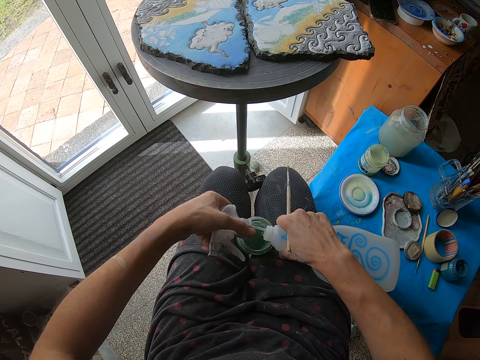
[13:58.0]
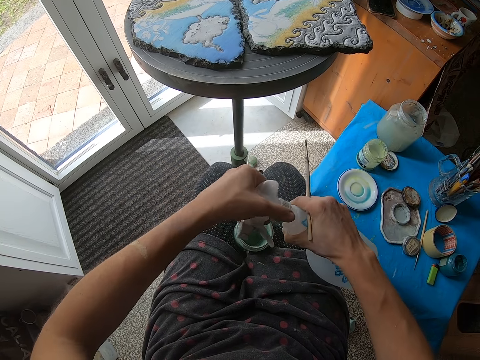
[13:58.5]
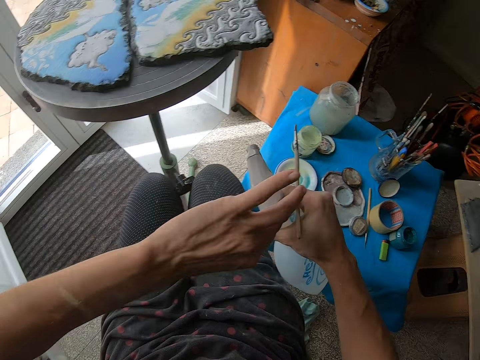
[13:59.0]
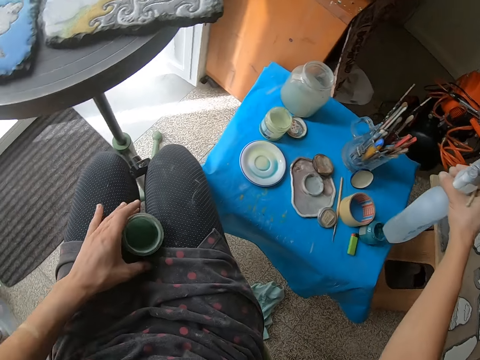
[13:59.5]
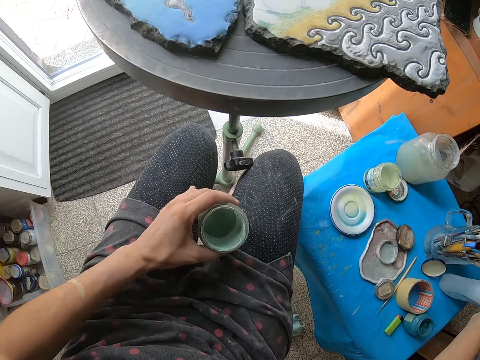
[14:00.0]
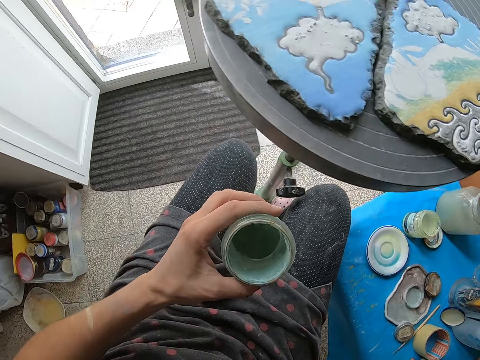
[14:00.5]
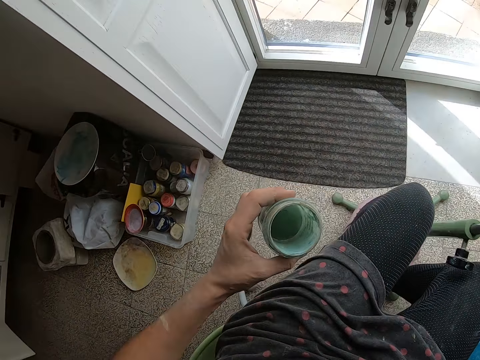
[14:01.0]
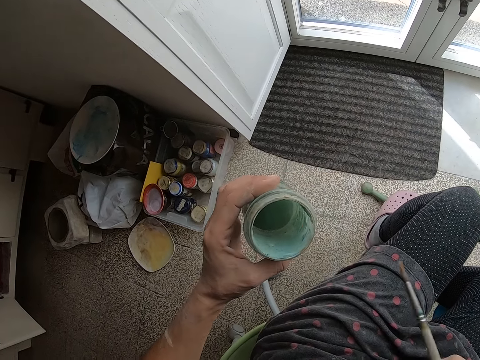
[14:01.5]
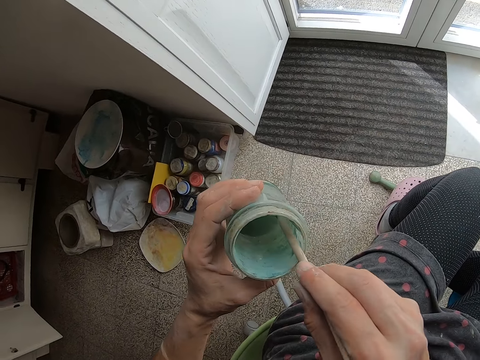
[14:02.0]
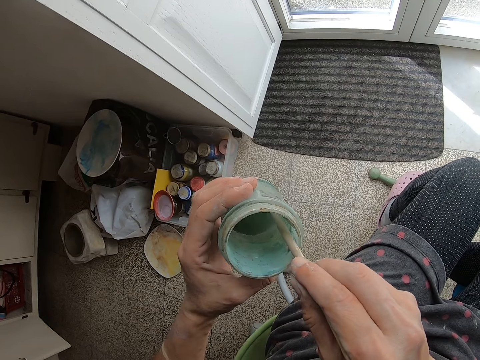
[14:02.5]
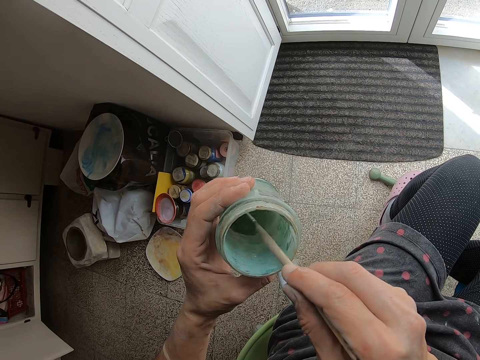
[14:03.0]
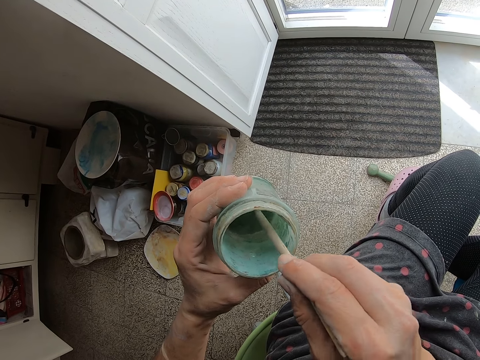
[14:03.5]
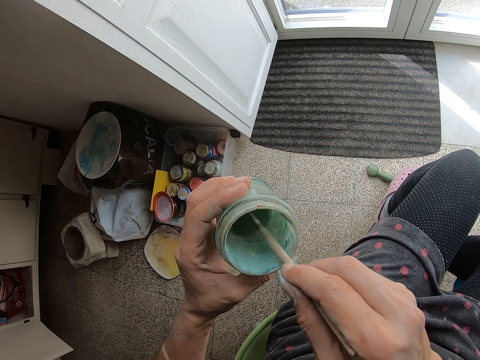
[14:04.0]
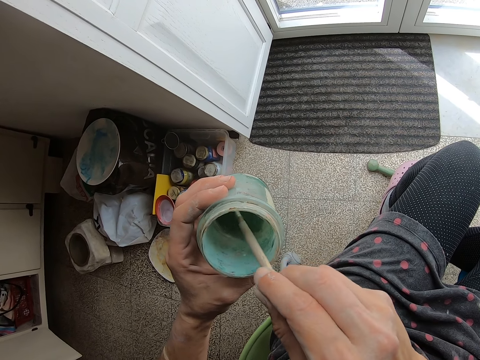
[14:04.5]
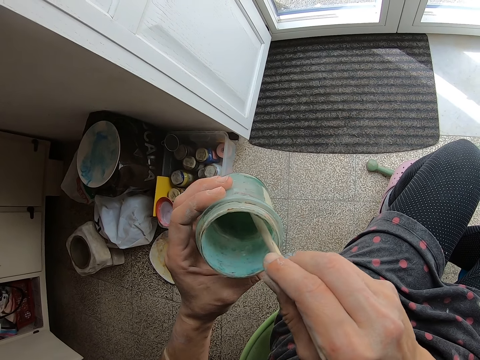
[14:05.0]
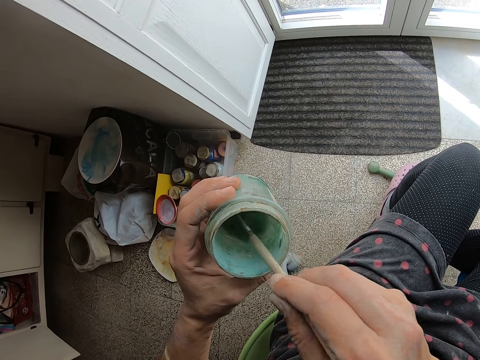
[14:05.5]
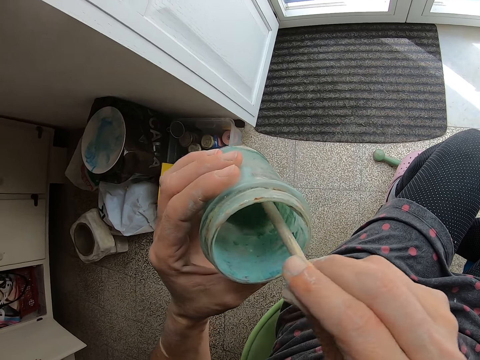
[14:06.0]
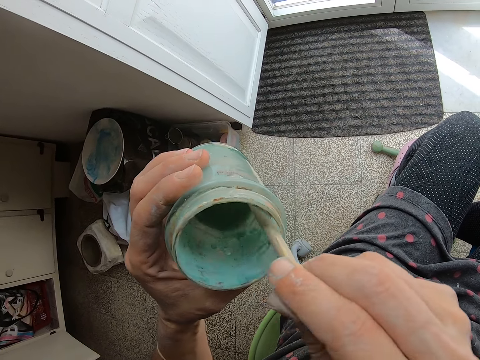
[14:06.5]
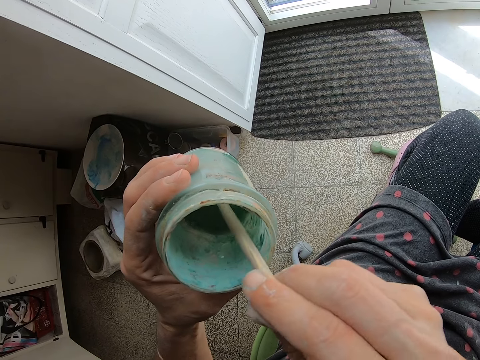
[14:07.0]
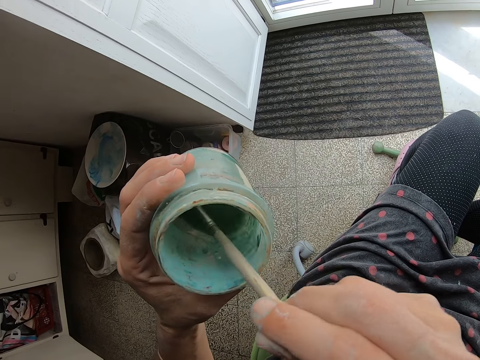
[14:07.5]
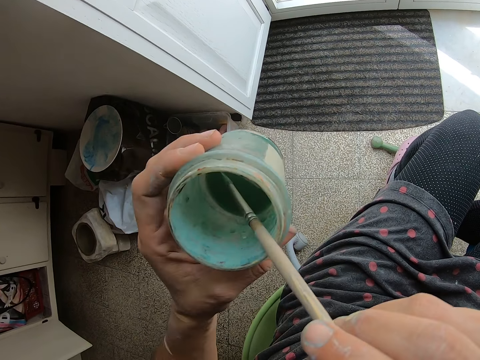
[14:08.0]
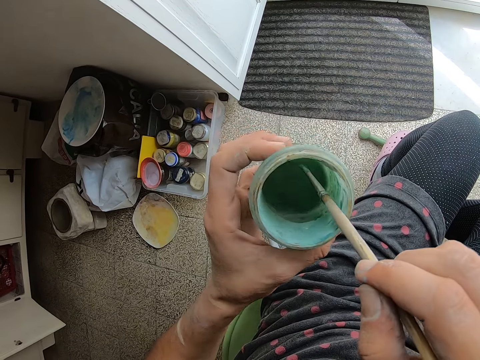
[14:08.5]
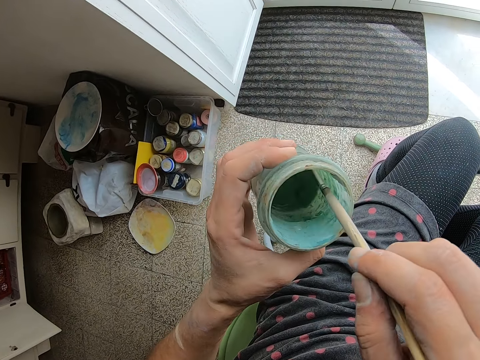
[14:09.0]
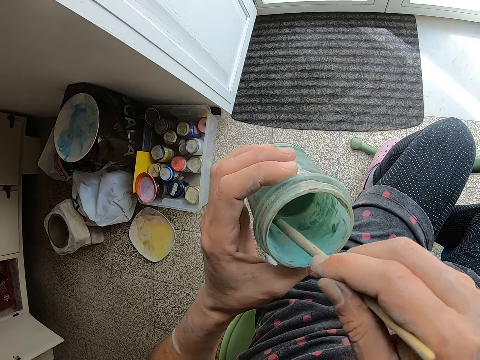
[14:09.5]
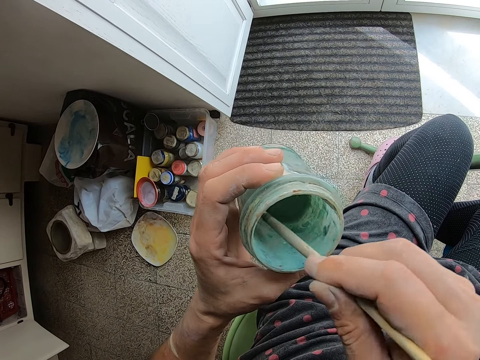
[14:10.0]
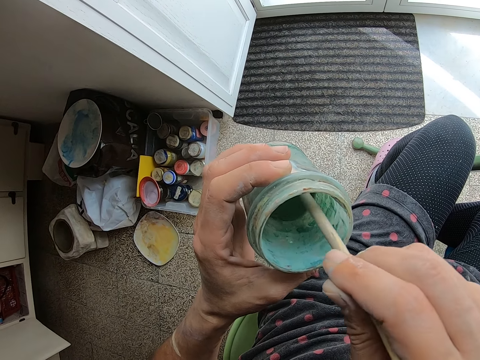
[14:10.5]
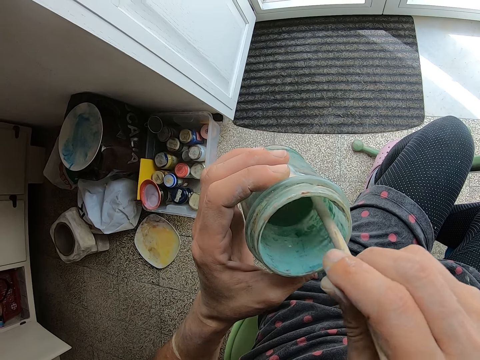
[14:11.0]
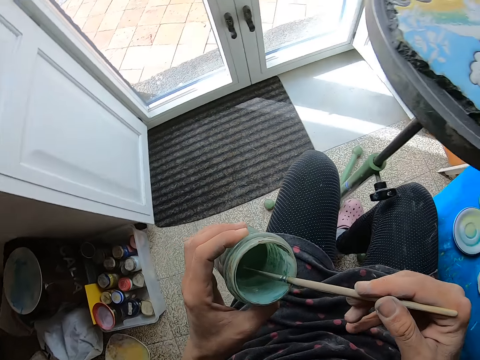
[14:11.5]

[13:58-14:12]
The camera wearer covers the water spray bottle in her right hand with its cover in her left hand. She places the water spray bottle in her right hand on the table. She carries the container in between her thighs with her left hand. She holds the container. She stirs the paint in the container in her left hand with the brush in her right hand. She dips the paintbrush in the container. She shakes the container. She mixes the paint.

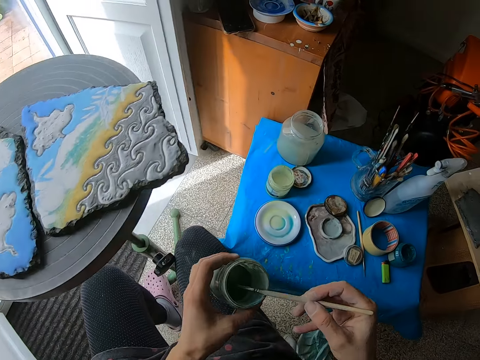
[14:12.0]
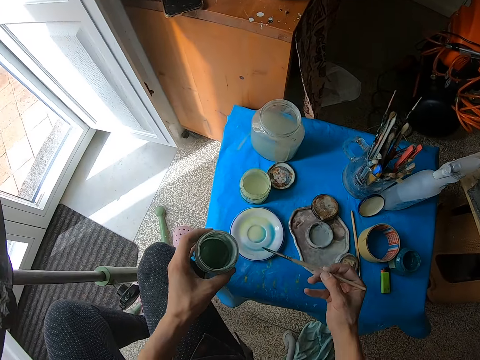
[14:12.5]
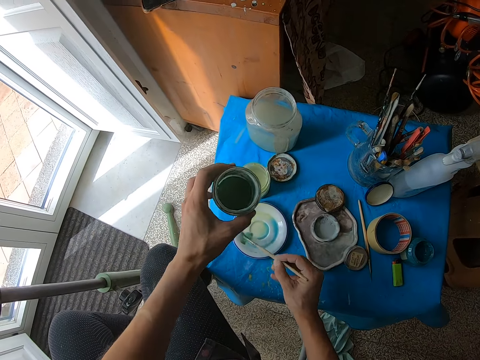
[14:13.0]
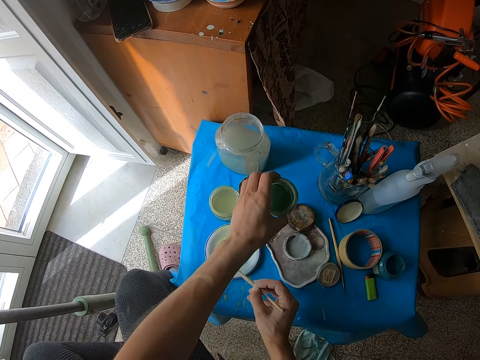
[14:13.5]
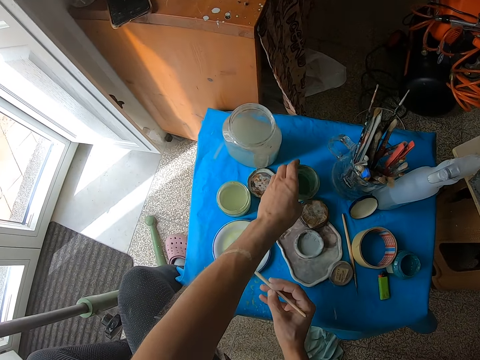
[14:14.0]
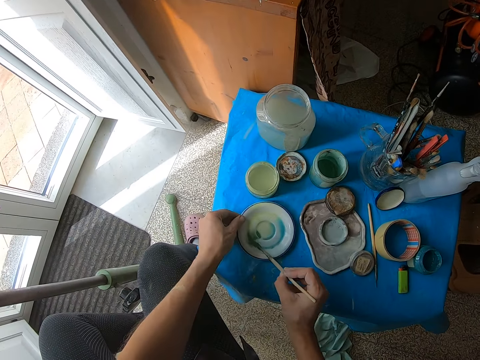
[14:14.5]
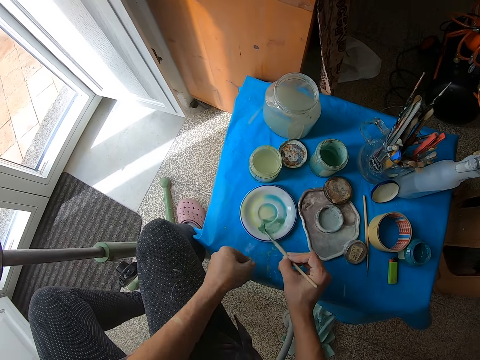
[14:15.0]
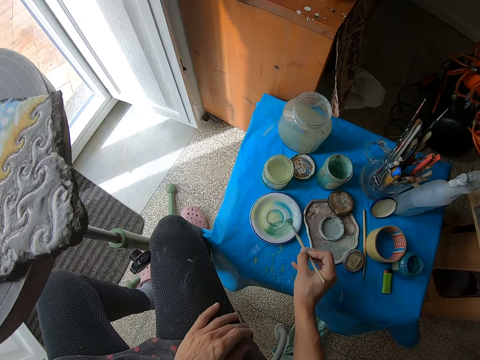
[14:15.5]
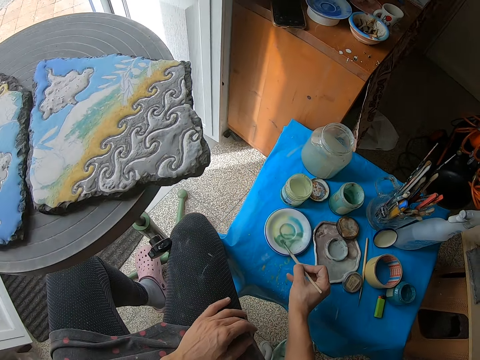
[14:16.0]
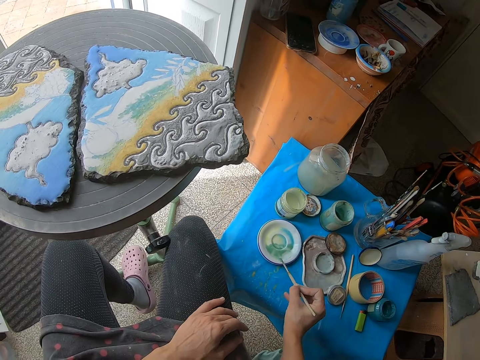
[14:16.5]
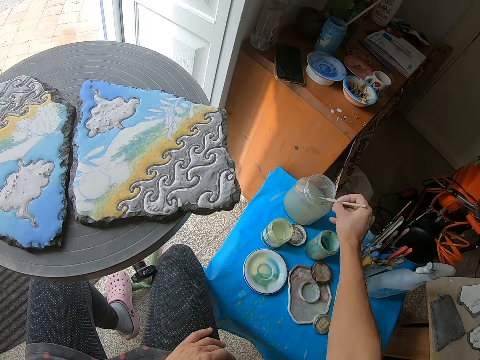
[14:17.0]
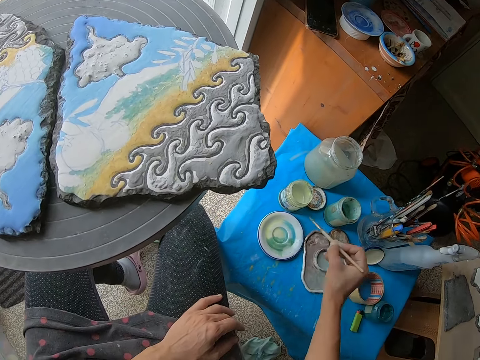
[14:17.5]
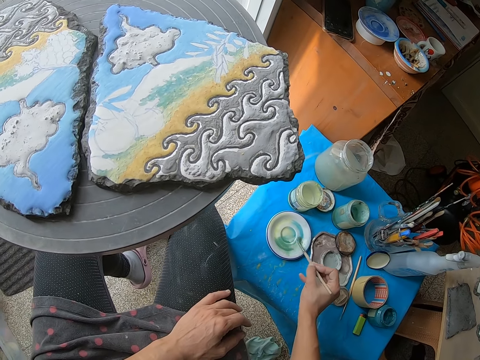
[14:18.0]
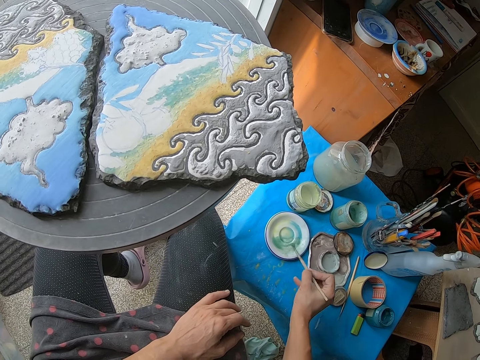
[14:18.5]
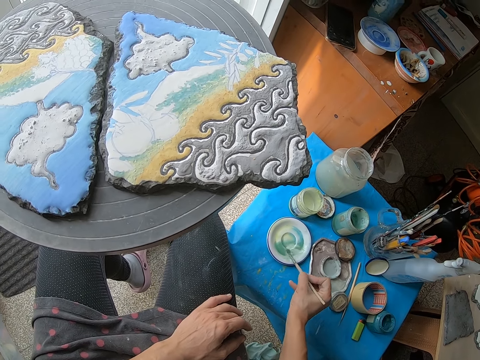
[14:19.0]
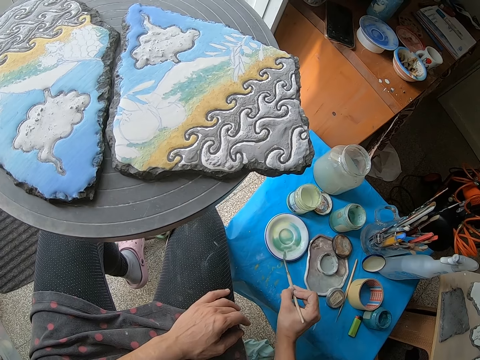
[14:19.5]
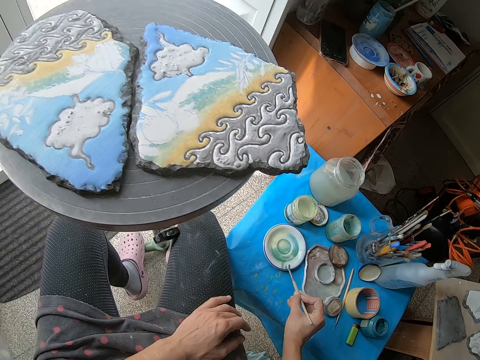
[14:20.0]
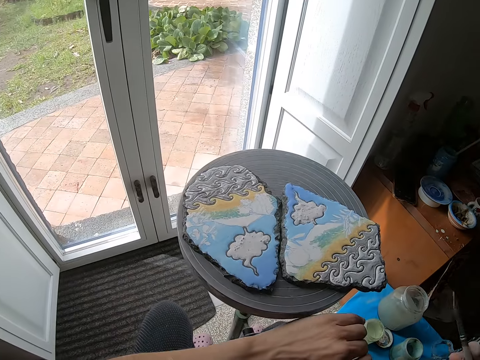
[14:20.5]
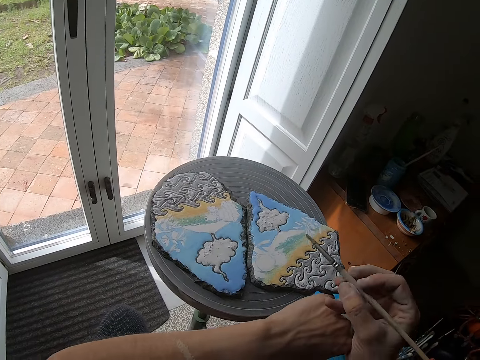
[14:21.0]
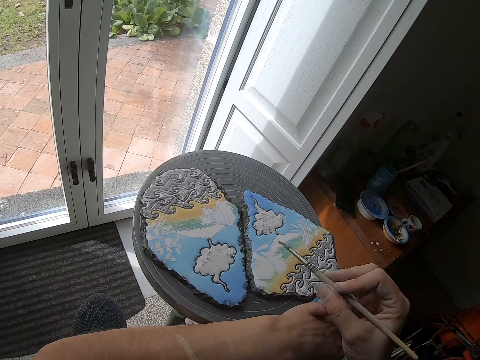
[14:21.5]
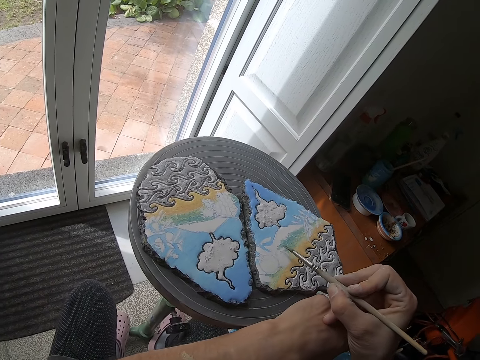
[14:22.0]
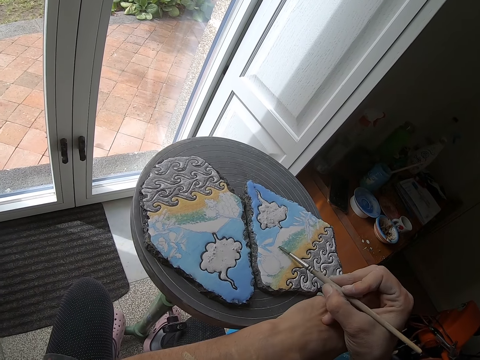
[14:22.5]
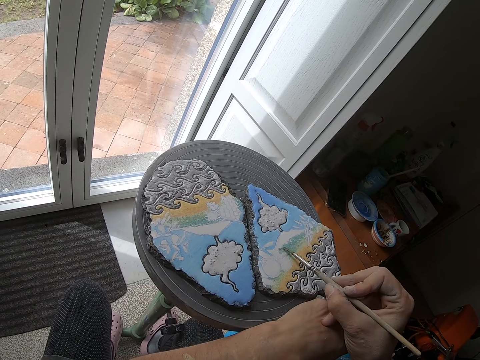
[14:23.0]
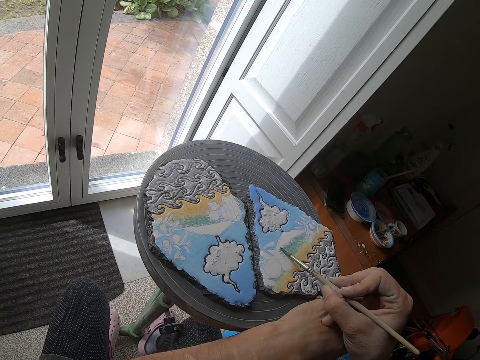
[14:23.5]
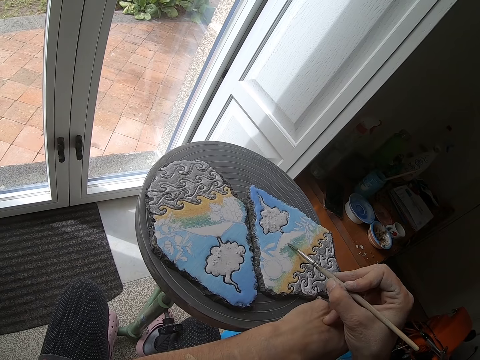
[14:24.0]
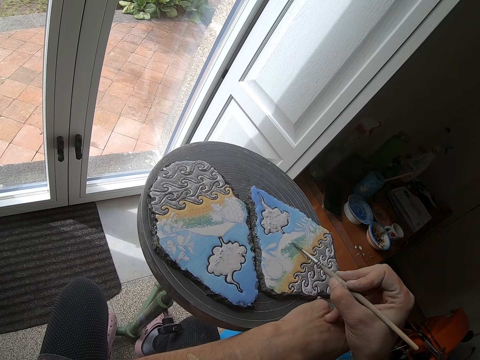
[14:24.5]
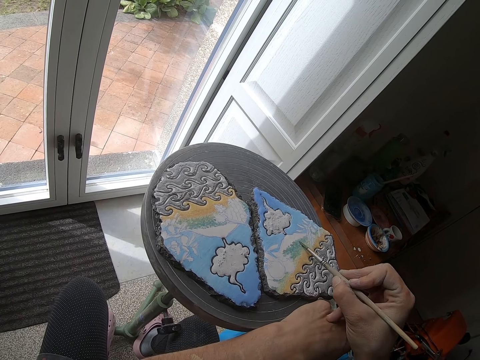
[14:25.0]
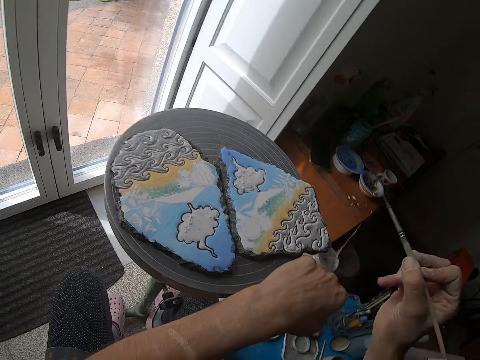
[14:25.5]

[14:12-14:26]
The camera wearer holds the container. She stirs the paint in the palette on the table with the brush in her right hand. She rubs the paintbrush on the lid. She places the container in her left hand on the table. She turns the palette on the table with her left hand. She holds the lid. She stirs the paint in the palette on the table with the brush in her right hand. She rubs the paintbrush on the lid. She dips the brush in her right hand in the glass of water on the table. She stirs the paint in the palette on the table with the brush in her right hand. She rubs the paintbrush on the lid. She looks at the decoration. She rests her left hand on the painting wheel. She paints the stone on the painting wheel with the brush in her right hand. She holds the paintbrush.
